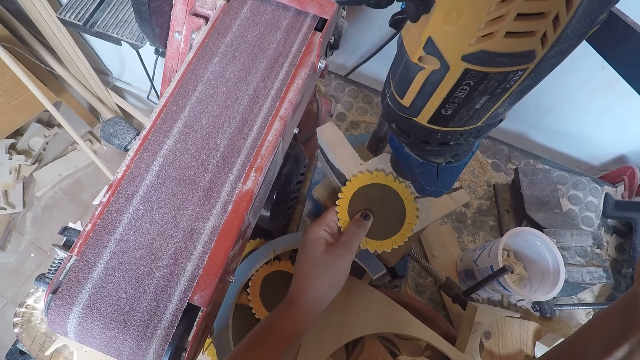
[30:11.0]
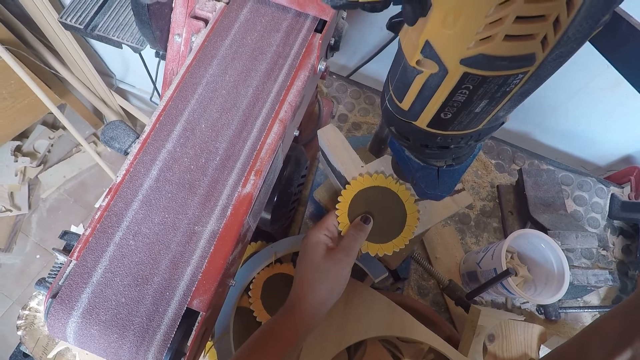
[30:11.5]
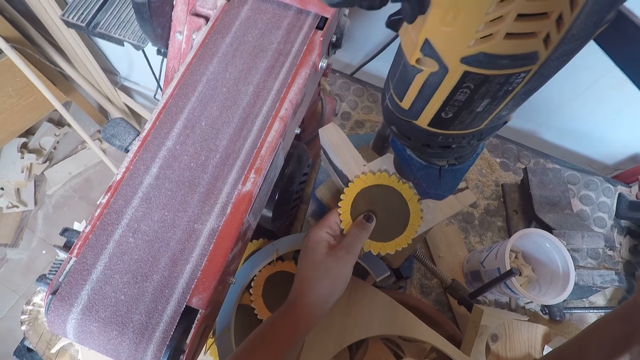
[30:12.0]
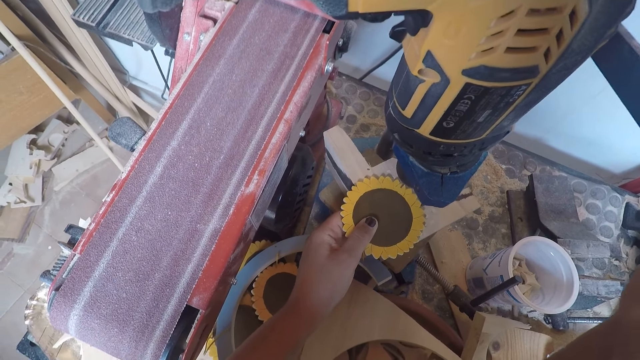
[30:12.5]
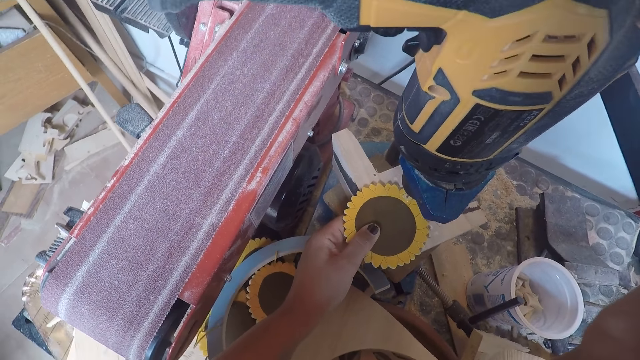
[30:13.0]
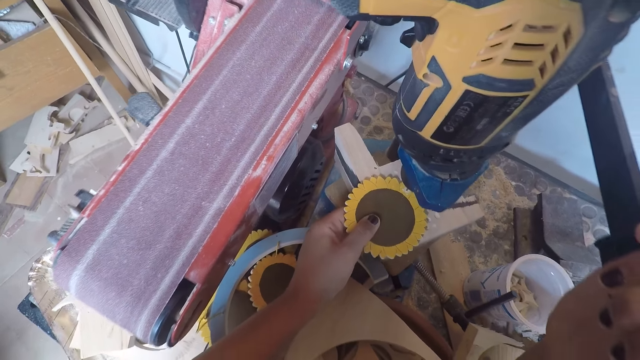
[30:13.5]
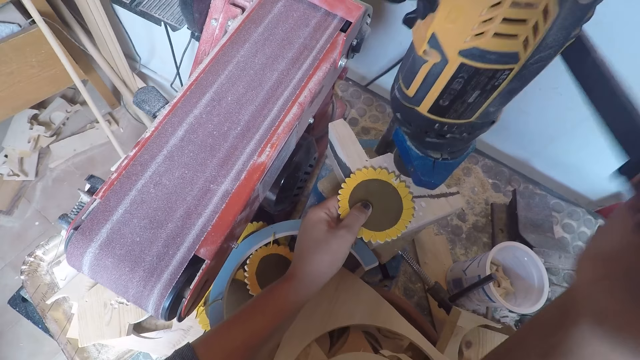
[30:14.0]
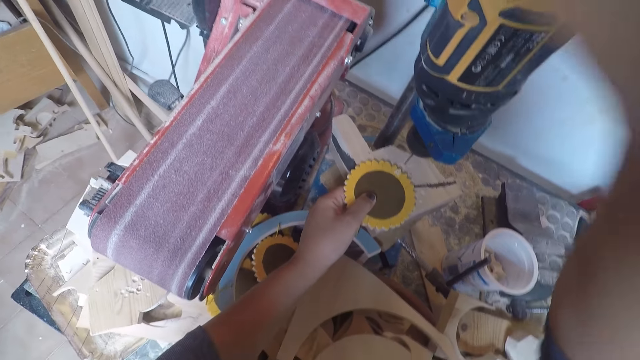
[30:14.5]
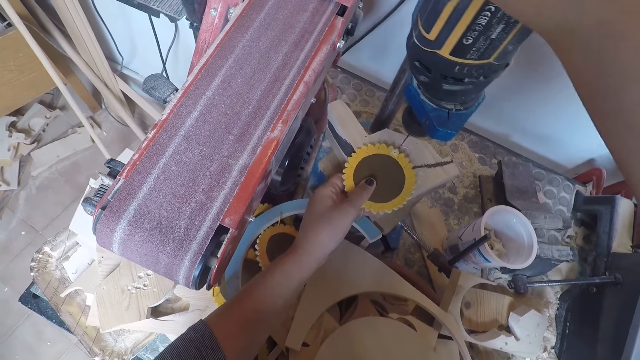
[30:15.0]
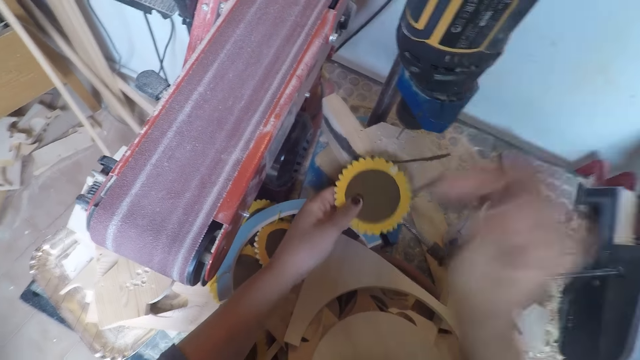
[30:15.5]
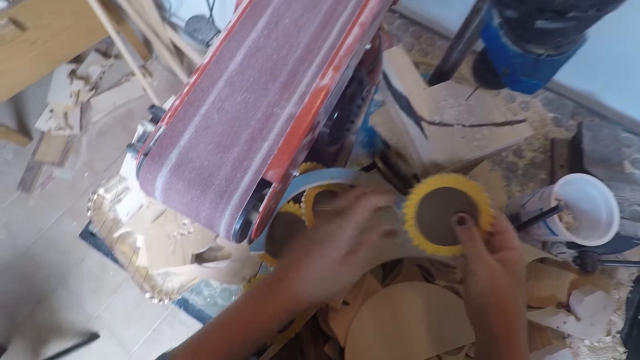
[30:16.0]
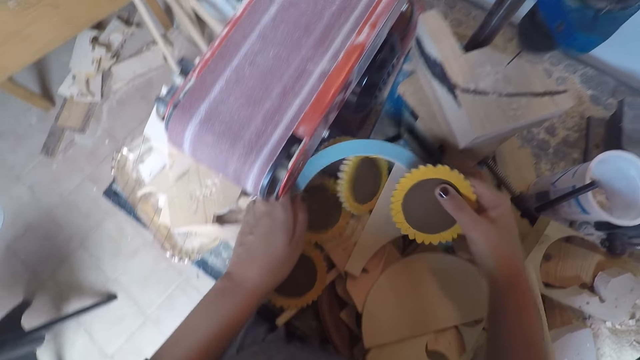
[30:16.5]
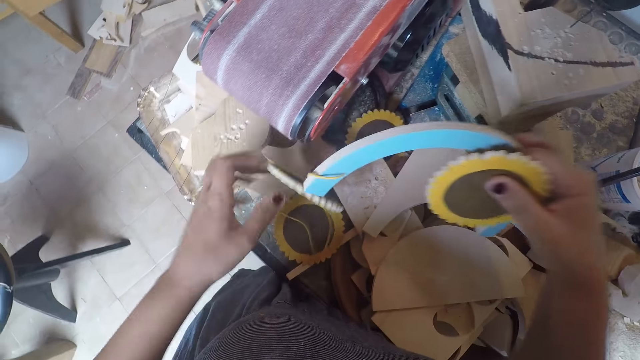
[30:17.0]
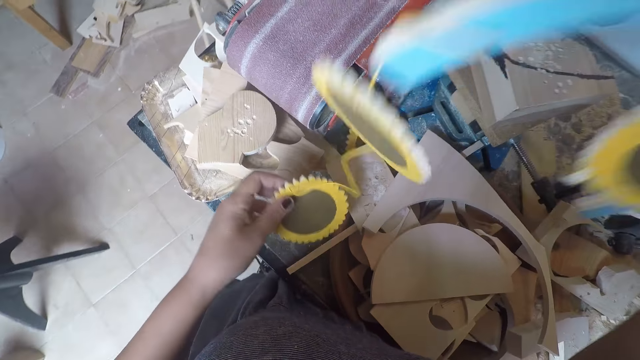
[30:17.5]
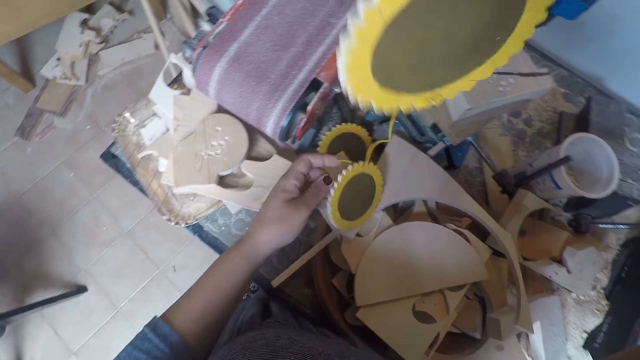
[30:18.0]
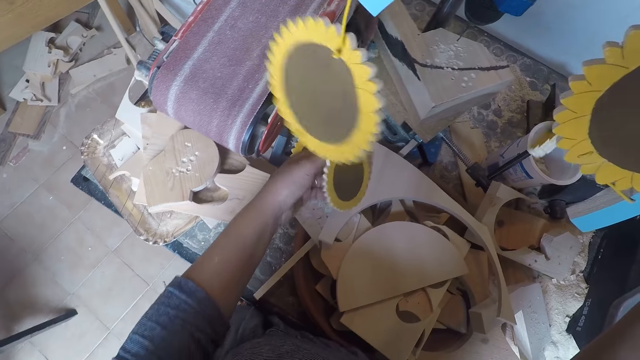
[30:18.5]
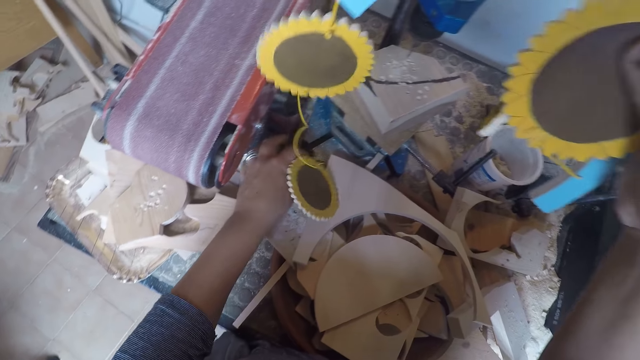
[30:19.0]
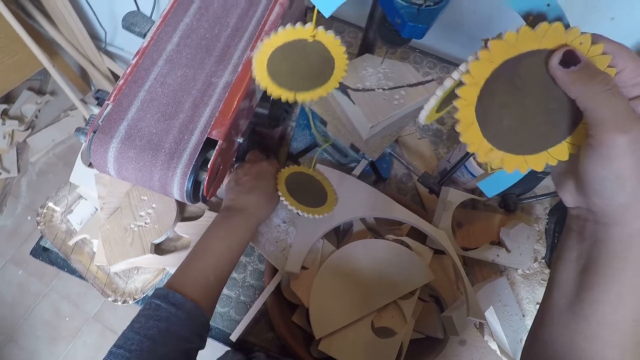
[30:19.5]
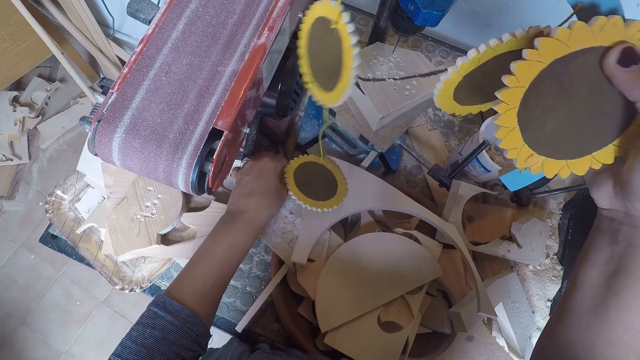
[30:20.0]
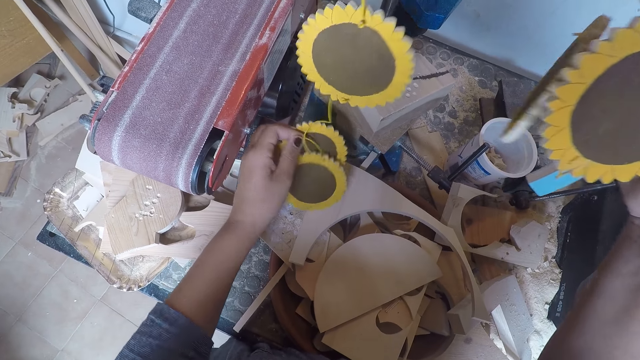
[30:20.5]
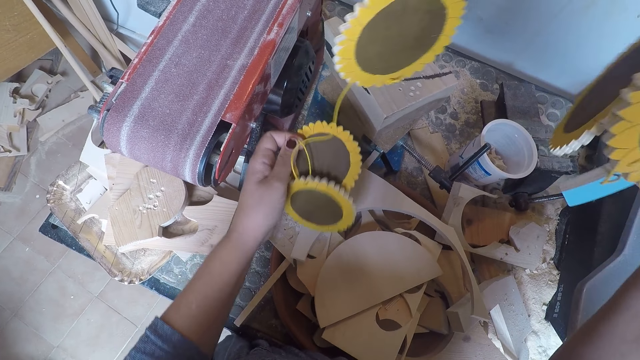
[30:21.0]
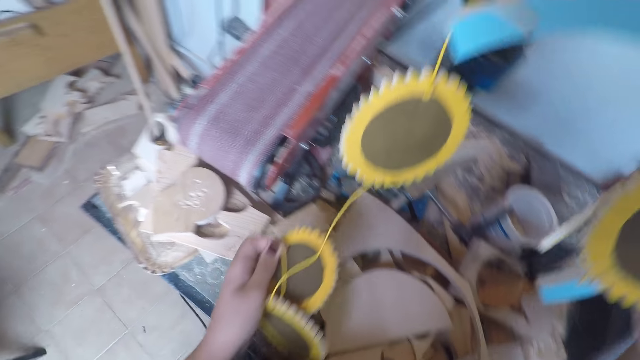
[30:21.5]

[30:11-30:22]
The camera wearer drills the hole on the woodcraft. She turns off the woodcraft. She holds the table coaster with both hands. She raises the table coaster with both hands. She picks up the table coaster with her left hand.

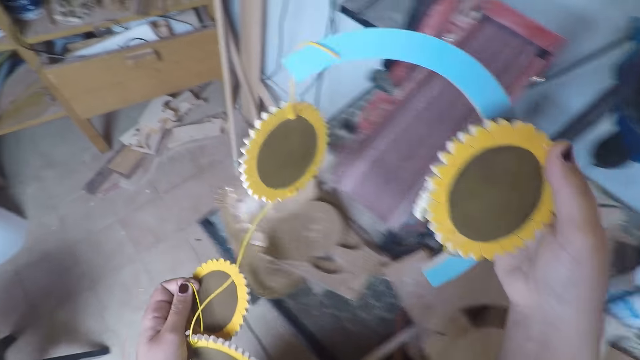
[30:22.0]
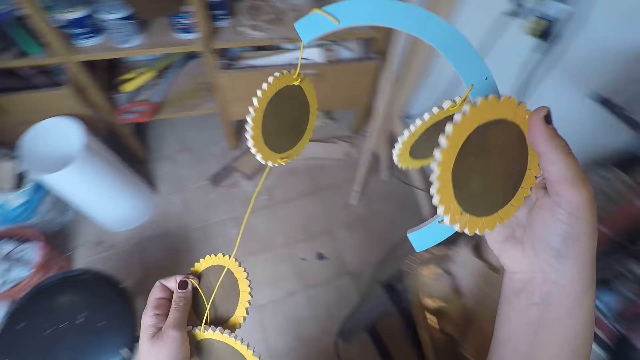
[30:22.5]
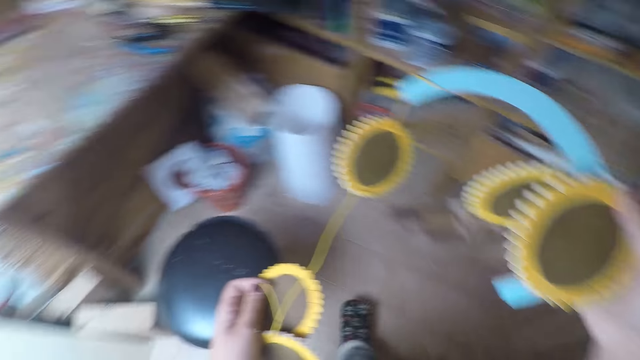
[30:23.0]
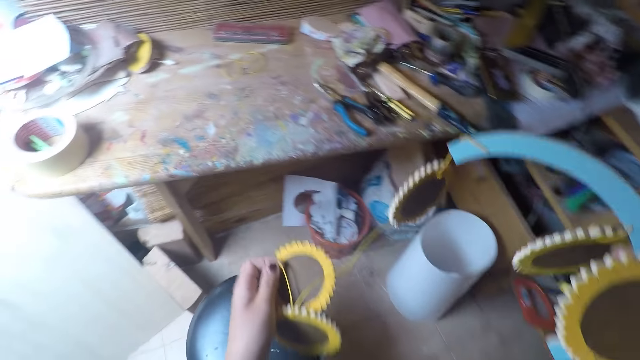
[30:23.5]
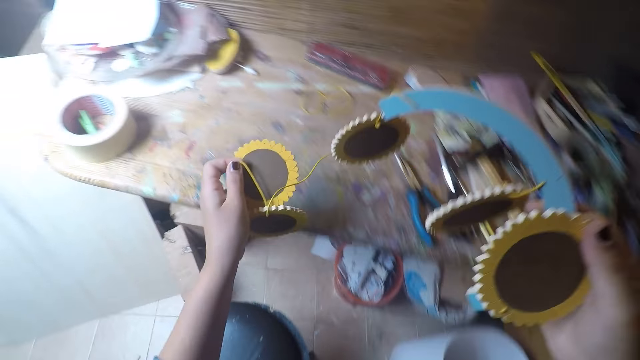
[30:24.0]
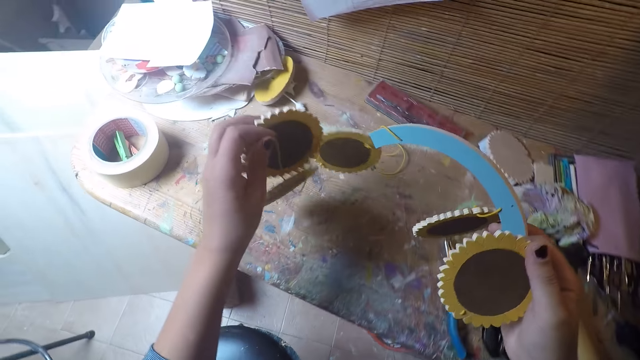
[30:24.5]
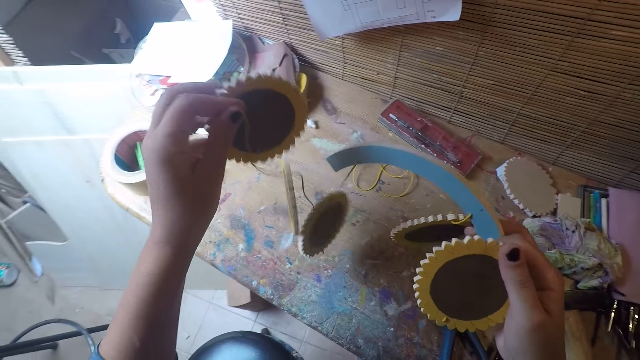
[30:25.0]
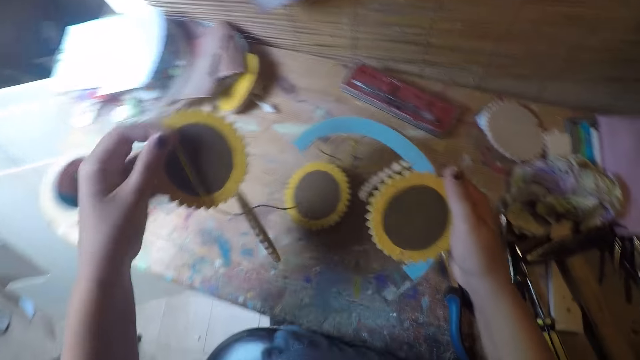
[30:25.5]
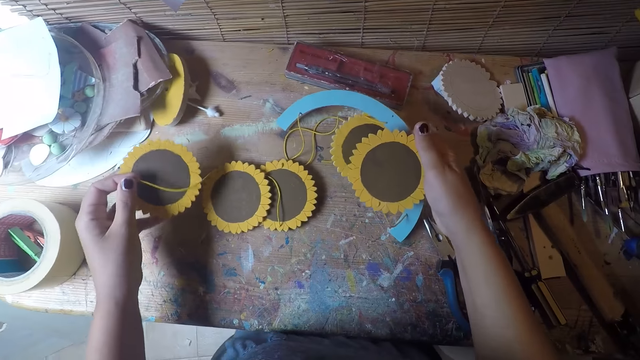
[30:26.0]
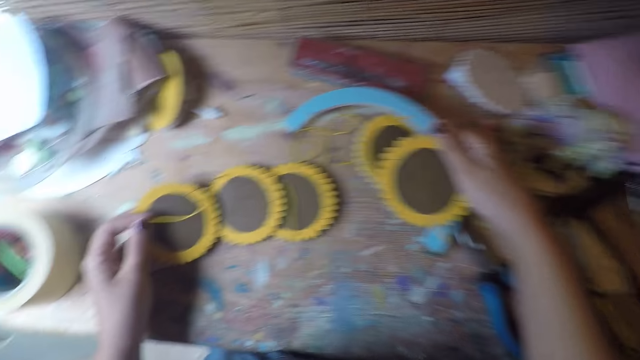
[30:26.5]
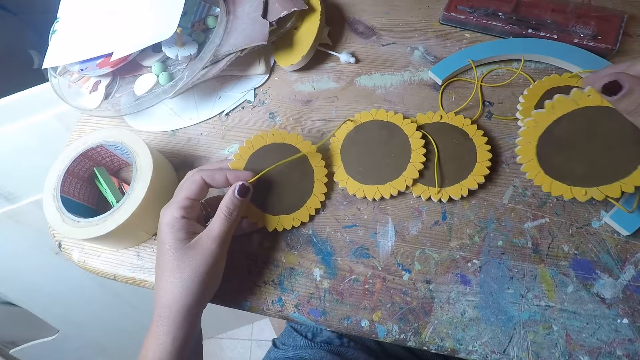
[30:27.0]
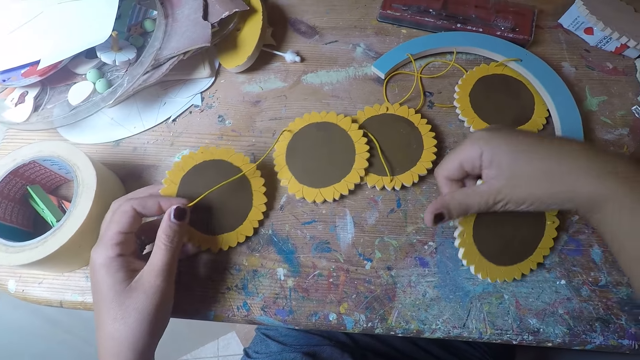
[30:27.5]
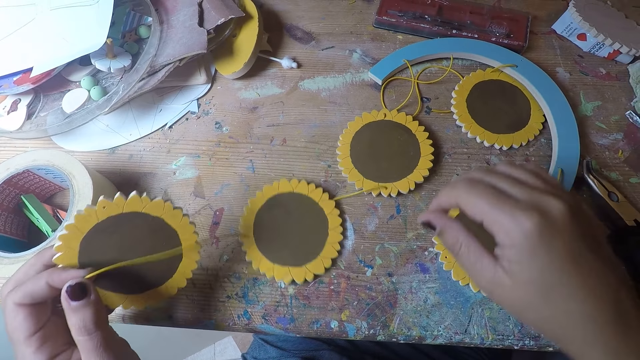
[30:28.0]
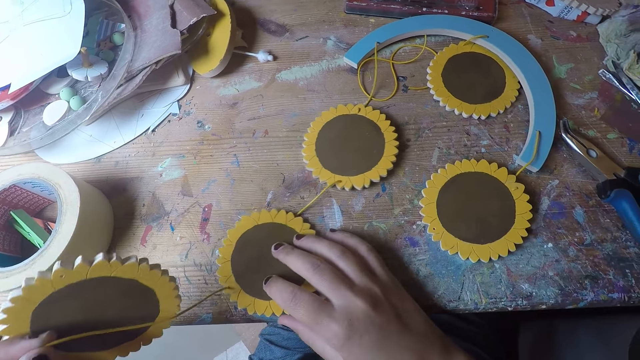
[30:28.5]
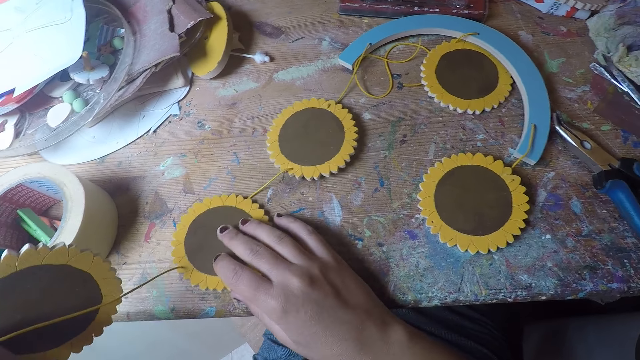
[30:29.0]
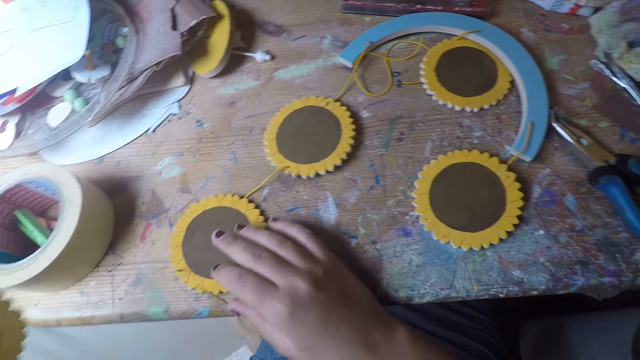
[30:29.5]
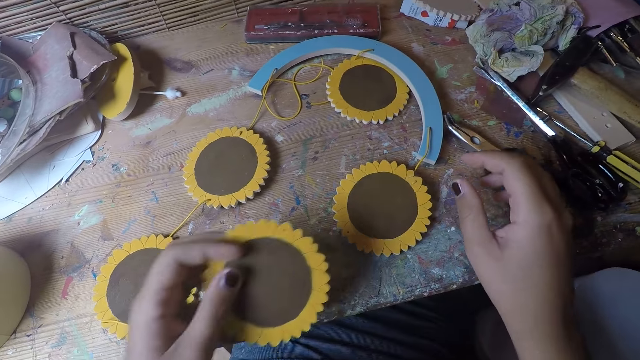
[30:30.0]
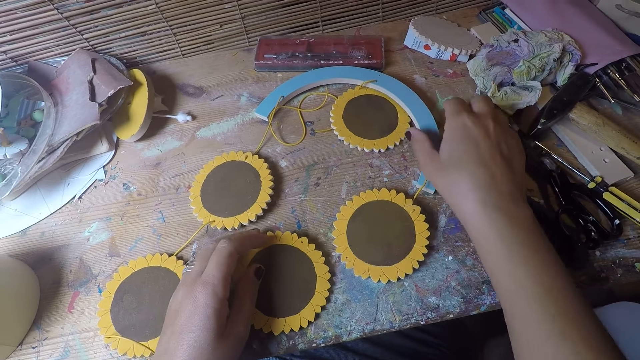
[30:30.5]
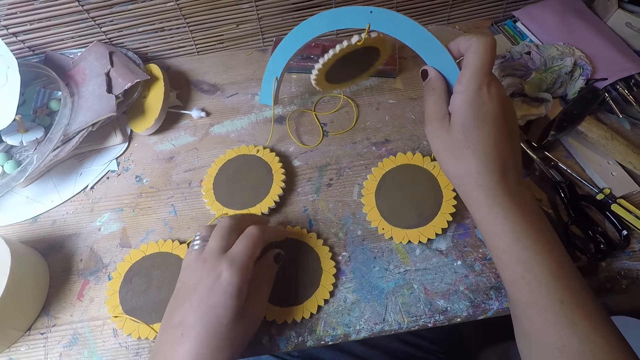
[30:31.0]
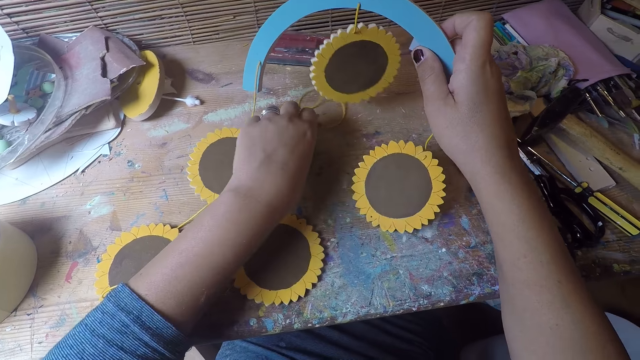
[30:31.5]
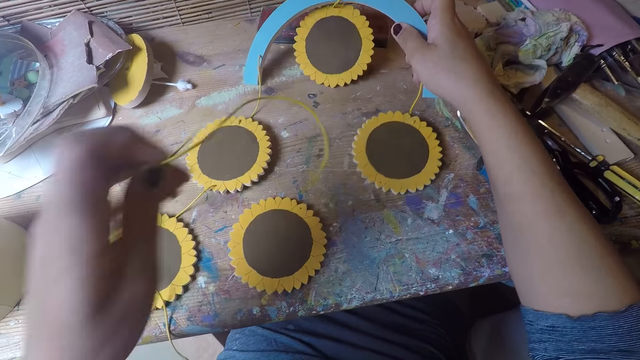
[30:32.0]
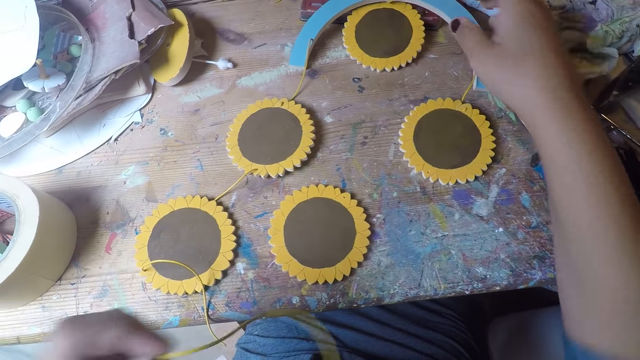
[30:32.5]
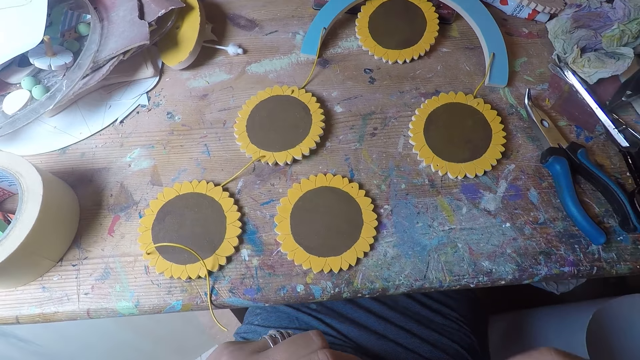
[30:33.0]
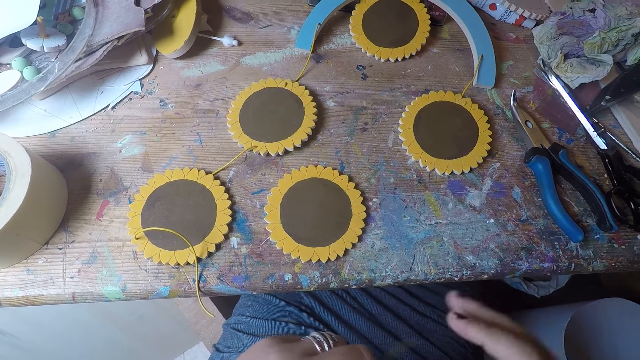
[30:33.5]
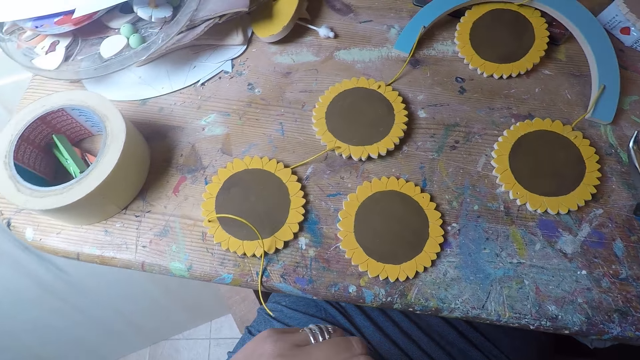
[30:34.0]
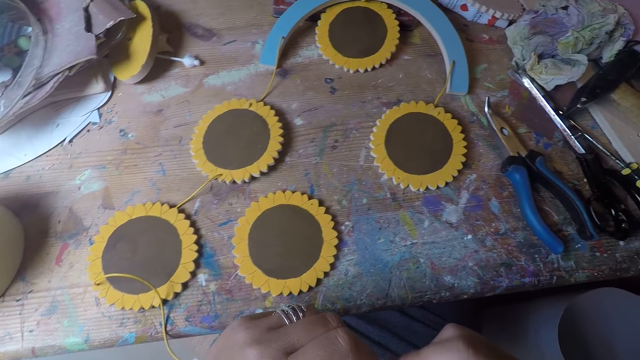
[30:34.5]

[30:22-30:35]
The camera wearer walks around the room. She places the table coaster arc in both hands on the table. She pulls the thread with her left hand and touches the table coaster with her left hand. She aligns the woodcrafts. She picks up the table coaster arc with her right hand. She picks up the thread from the table with her left hand.
